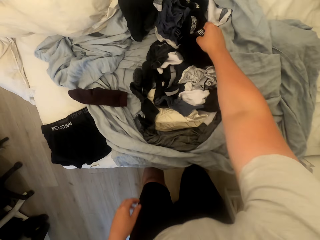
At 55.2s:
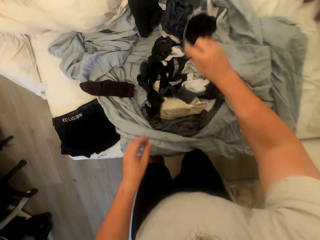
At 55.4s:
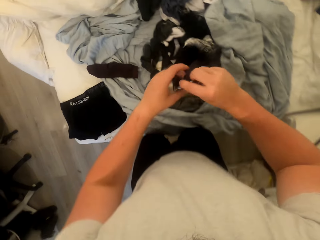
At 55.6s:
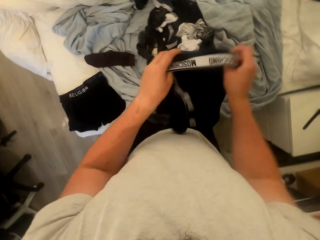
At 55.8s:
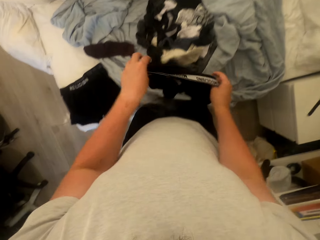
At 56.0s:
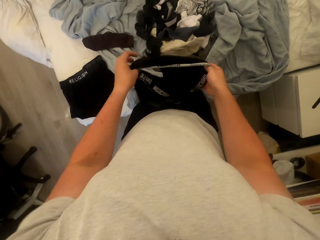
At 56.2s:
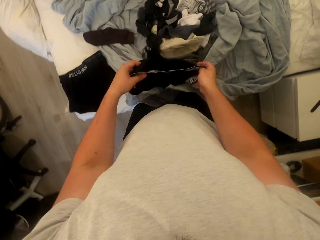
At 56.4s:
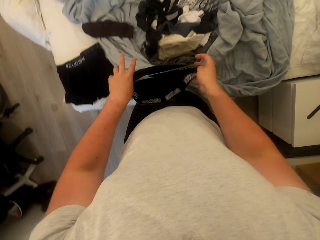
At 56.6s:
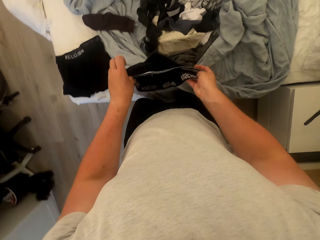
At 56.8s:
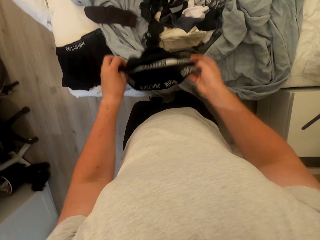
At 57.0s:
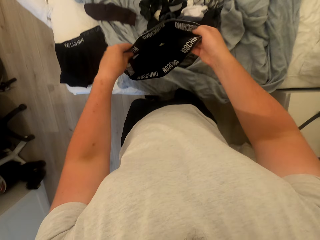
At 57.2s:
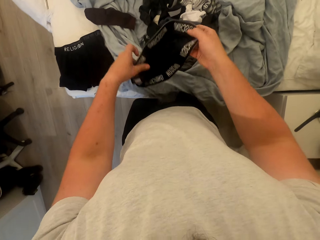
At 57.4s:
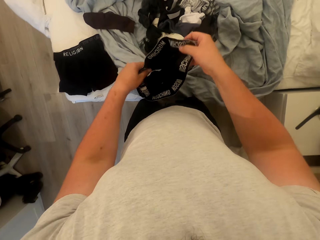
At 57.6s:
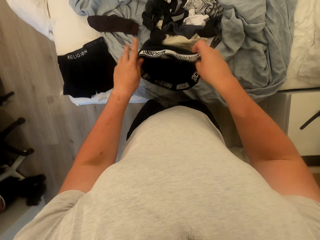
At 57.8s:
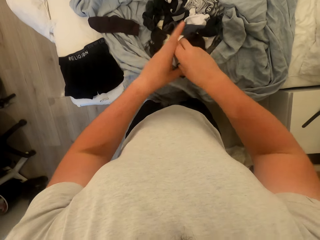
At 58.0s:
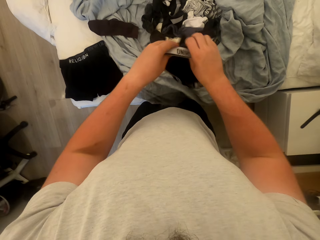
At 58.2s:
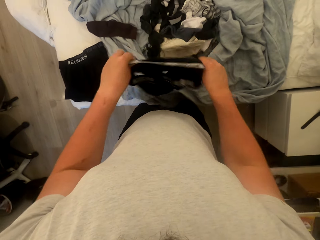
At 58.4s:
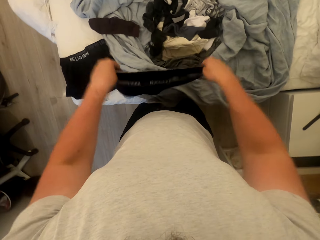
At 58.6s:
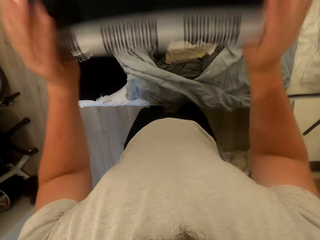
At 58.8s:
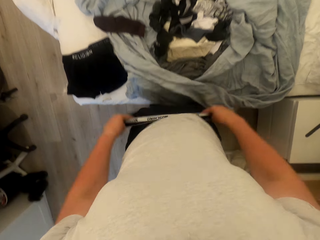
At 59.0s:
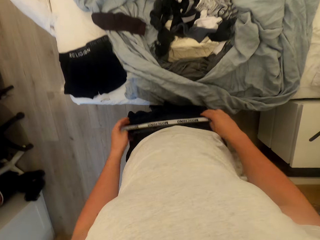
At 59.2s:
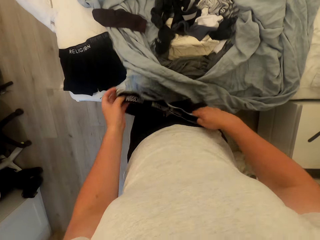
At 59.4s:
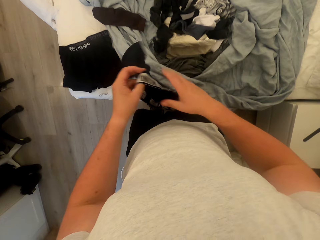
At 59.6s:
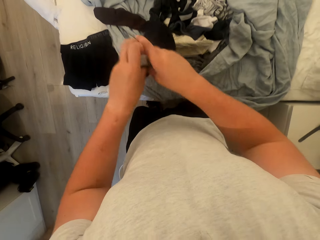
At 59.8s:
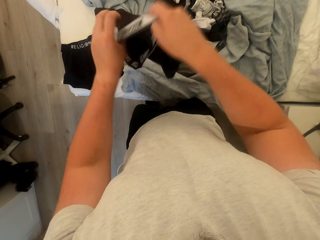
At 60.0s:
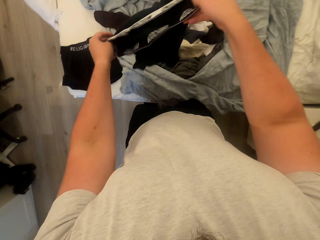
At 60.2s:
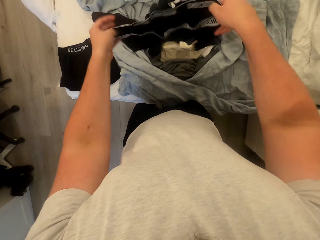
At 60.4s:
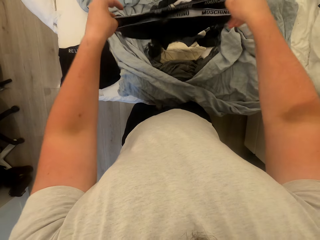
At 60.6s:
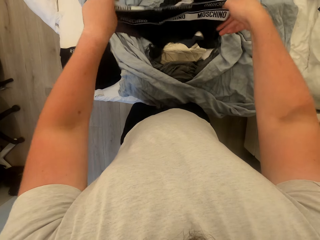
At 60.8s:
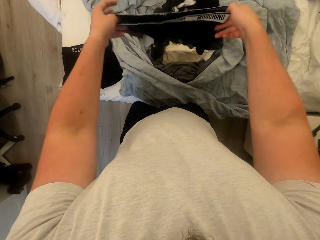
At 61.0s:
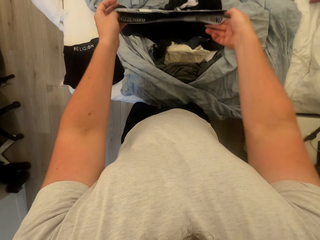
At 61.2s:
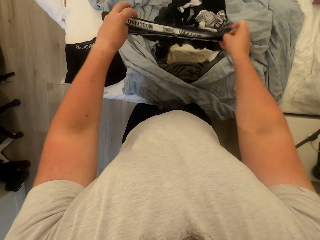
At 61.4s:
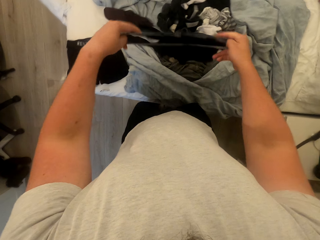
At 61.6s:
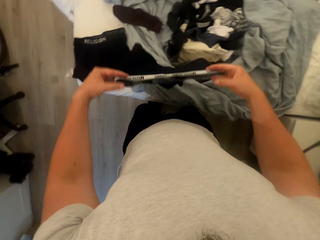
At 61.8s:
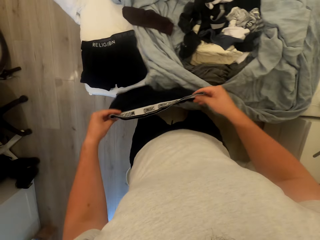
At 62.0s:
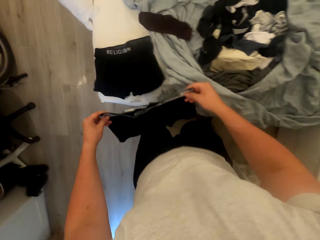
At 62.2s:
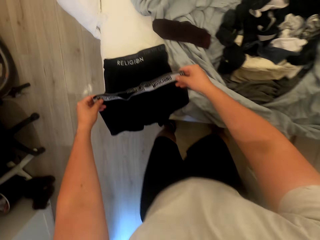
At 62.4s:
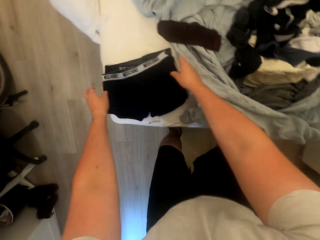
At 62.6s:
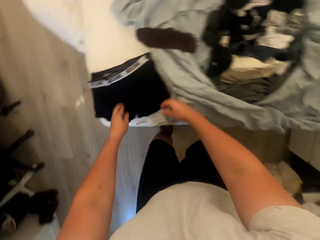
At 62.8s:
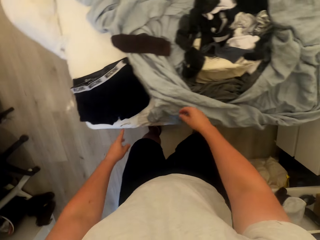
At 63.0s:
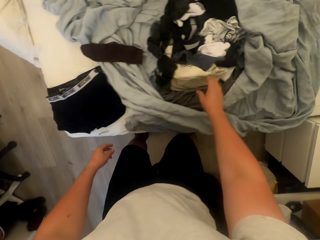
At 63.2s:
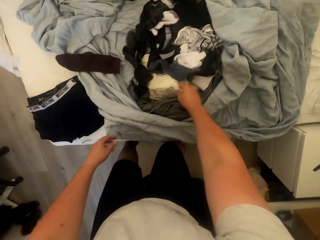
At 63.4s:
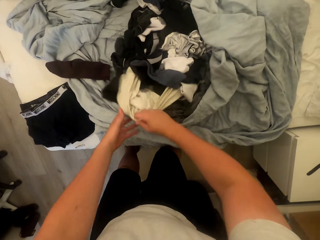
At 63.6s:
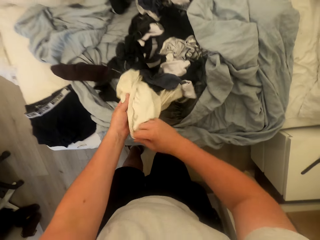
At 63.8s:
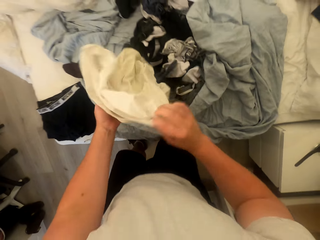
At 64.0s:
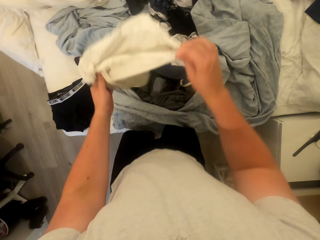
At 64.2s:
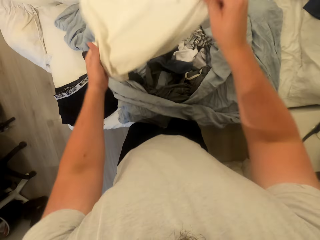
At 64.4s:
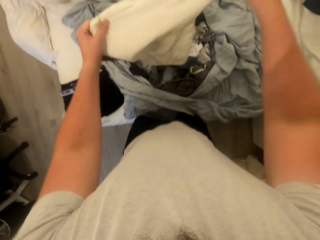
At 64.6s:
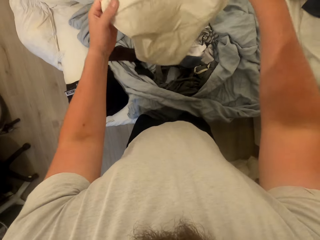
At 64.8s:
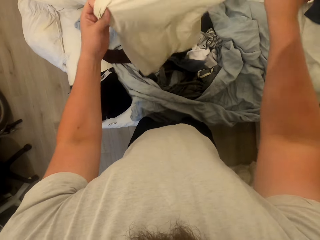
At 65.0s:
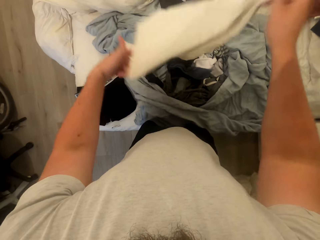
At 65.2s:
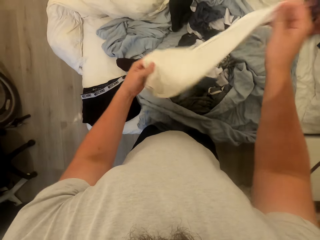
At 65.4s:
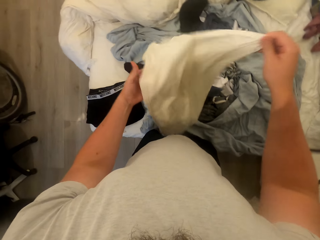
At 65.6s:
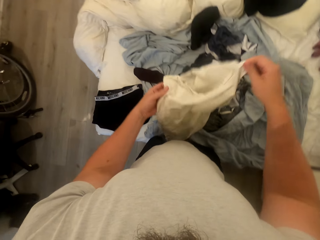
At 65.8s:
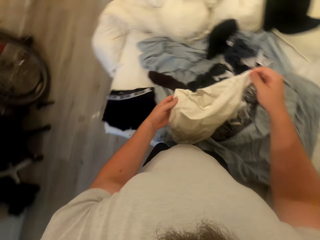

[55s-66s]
The camera wearer picks the third boxer short from the clothes. They spread the boxer. They drop the boxer on the bed. They sort the clothes. They pick a pillow cover.

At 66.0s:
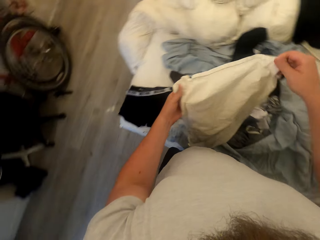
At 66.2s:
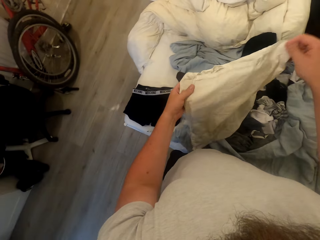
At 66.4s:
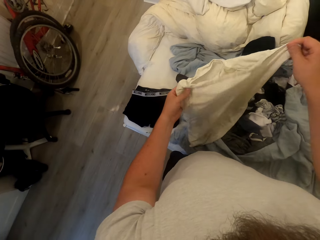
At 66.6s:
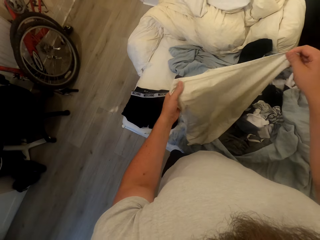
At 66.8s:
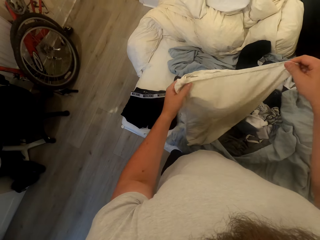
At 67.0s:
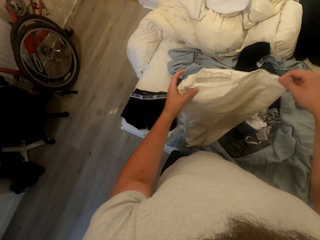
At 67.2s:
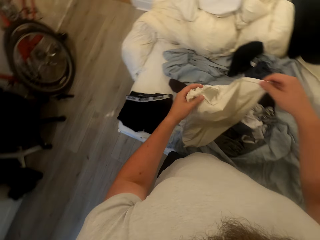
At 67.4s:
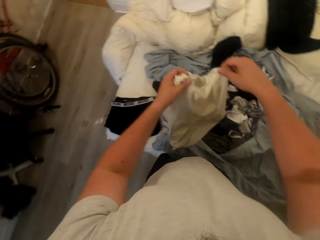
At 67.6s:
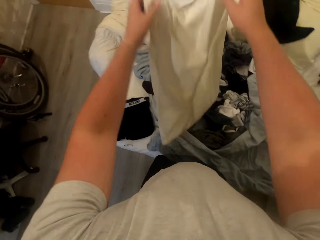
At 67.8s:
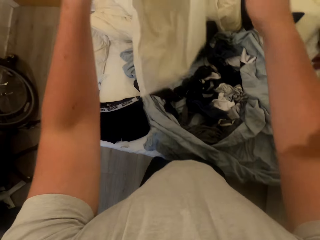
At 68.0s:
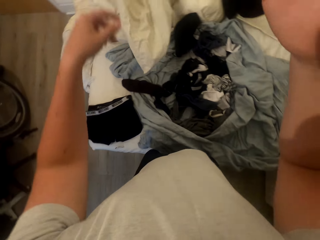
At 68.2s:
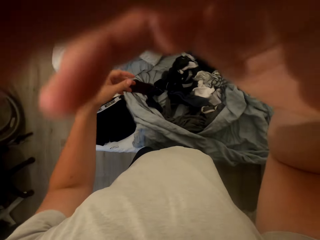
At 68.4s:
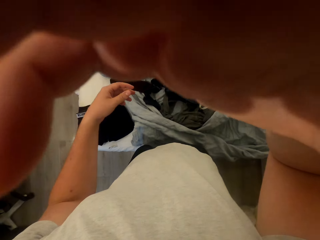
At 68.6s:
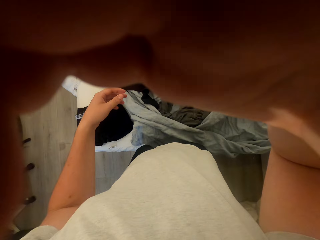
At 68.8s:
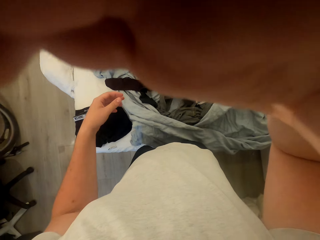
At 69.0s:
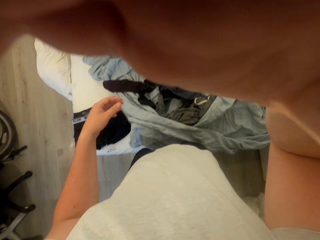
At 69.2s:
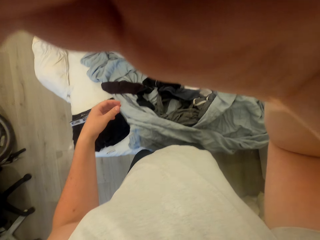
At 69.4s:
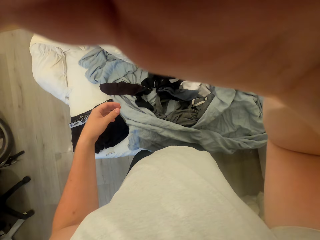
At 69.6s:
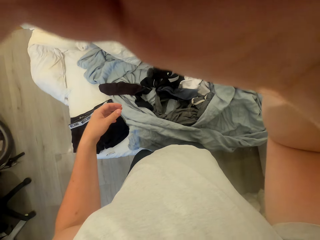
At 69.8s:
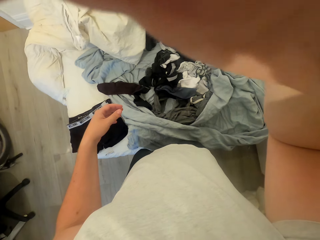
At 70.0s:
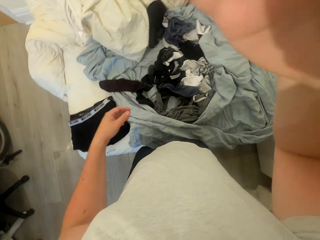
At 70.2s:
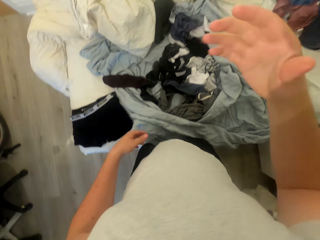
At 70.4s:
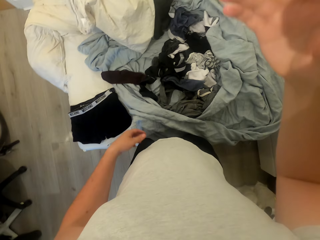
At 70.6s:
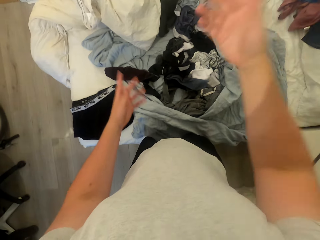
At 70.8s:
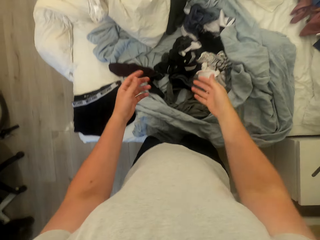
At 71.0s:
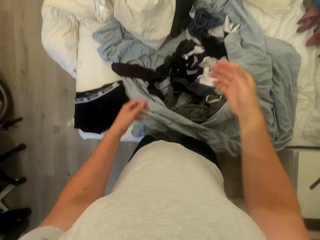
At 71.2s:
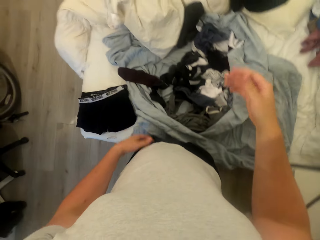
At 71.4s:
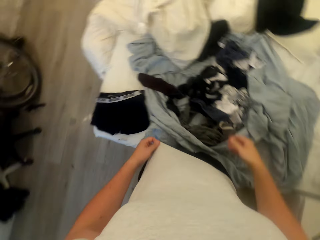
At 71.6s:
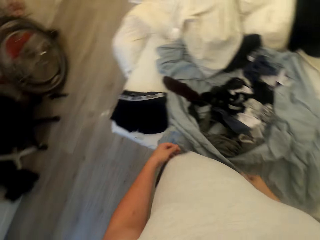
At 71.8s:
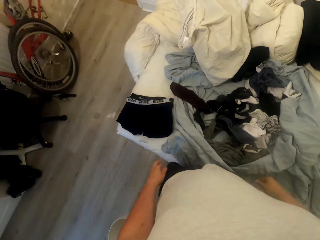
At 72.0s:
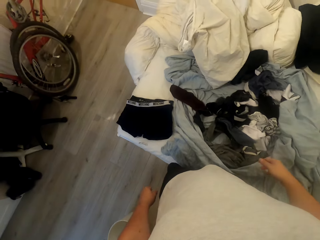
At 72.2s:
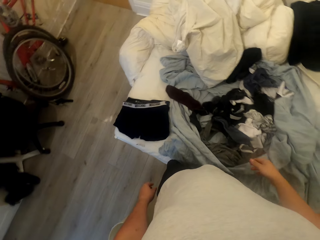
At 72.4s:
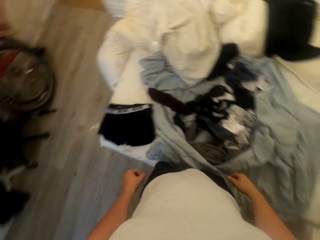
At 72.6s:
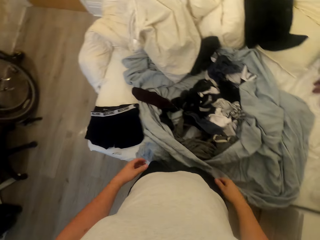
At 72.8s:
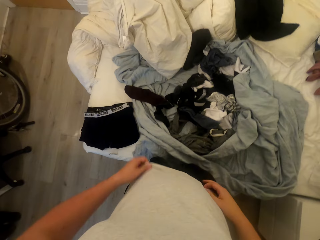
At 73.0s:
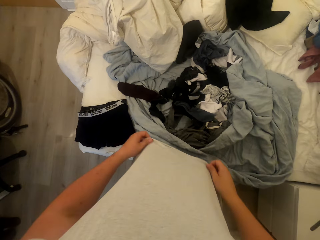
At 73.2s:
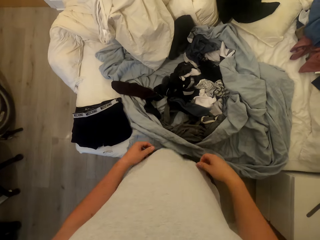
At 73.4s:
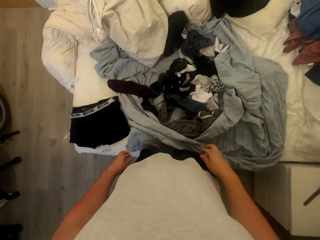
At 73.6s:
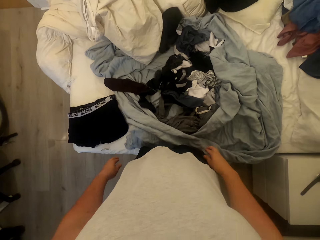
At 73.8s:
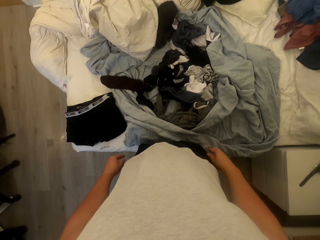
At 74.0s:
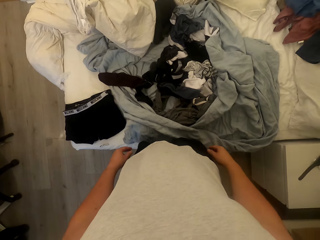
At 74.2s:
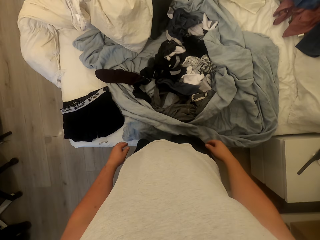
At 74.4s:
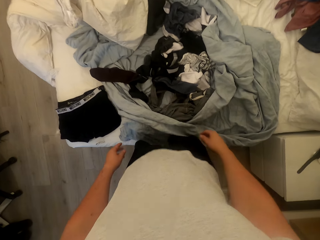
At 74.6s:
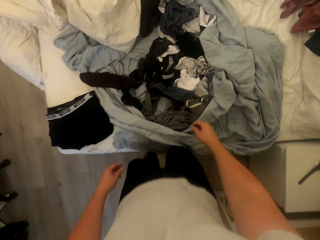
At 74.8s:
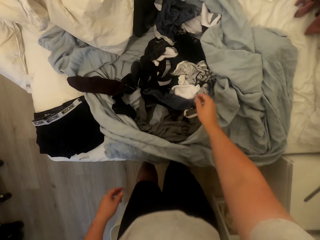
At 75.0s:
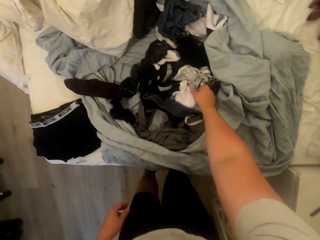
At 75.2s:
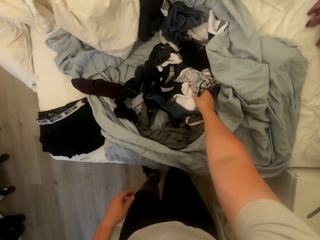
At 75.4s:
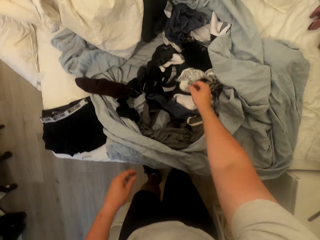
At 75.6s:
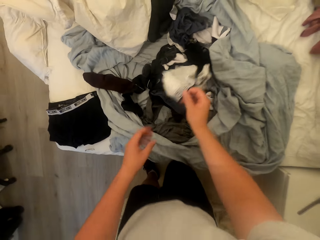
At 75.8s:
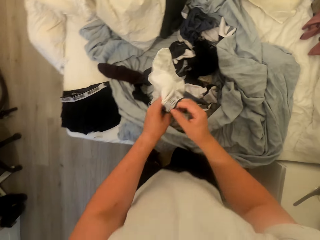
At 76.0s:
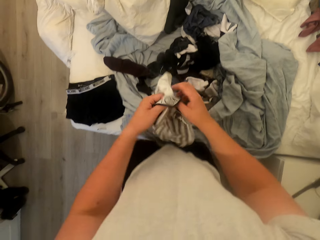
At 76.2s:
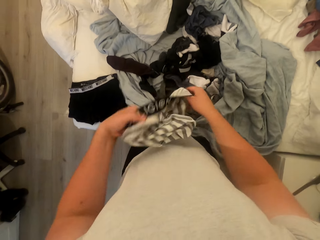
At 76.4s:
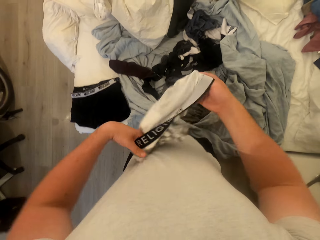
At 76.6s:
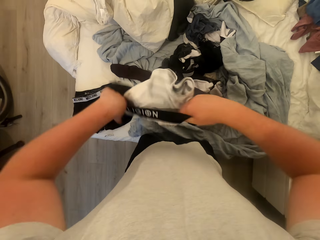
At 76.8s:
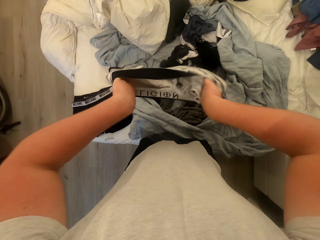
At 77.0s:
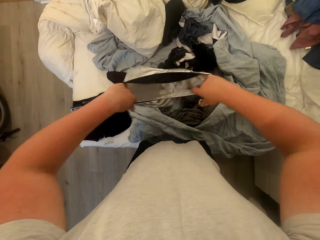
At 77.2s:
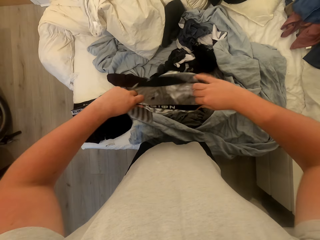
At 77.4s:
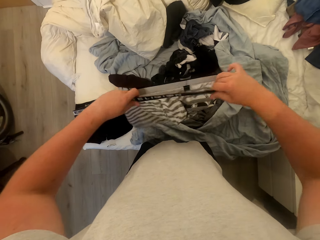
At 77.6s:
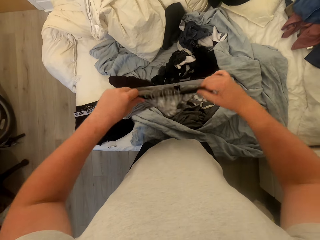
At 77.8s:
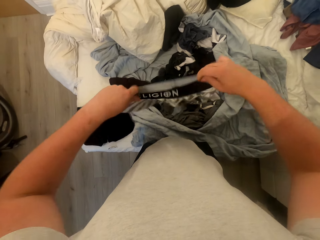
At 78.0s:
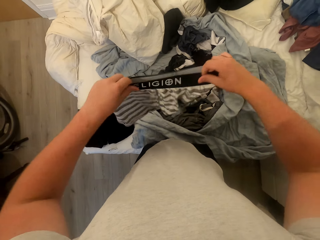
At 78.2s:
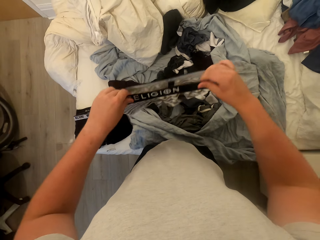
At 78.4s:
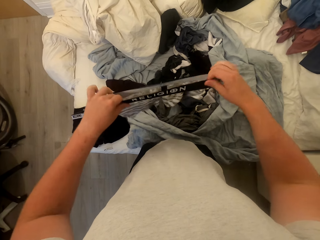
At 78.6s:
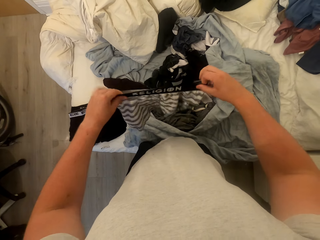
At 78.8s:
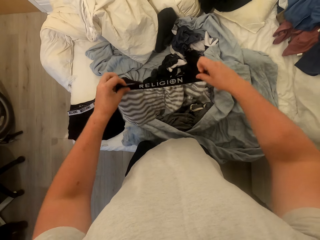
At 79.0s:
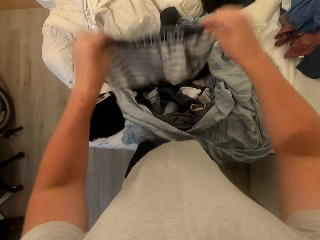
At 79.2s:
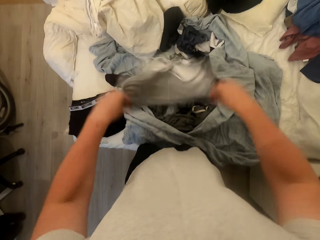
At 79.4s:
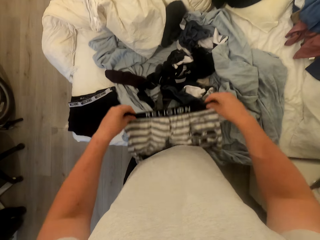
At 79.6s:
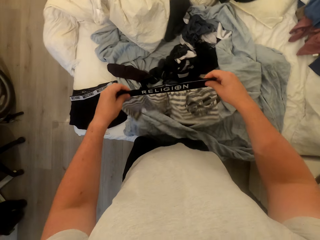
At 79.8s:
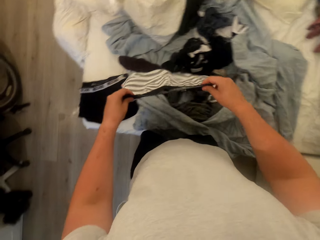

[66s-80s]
The camera wearer throws the pillow cover on the bed. He adjusts the camera. He pulls his T-shirt. He picks the fourth boxer short from the clothes and spreads the boxer.
